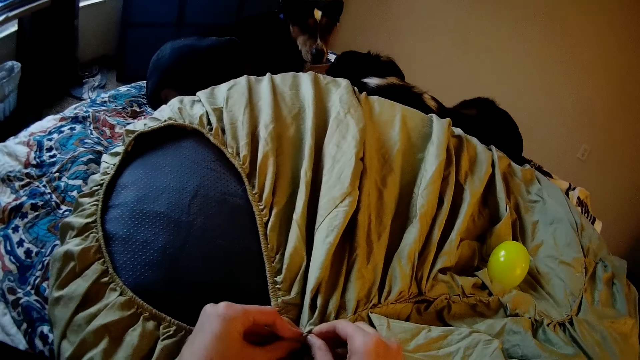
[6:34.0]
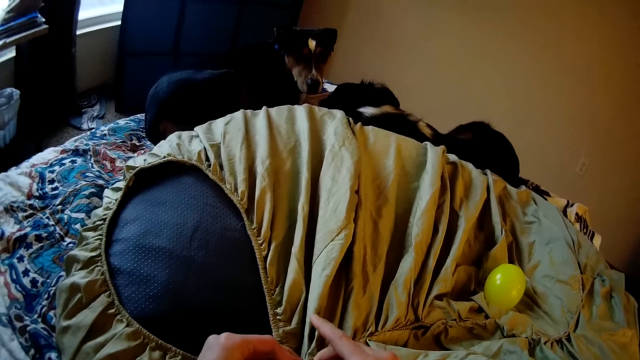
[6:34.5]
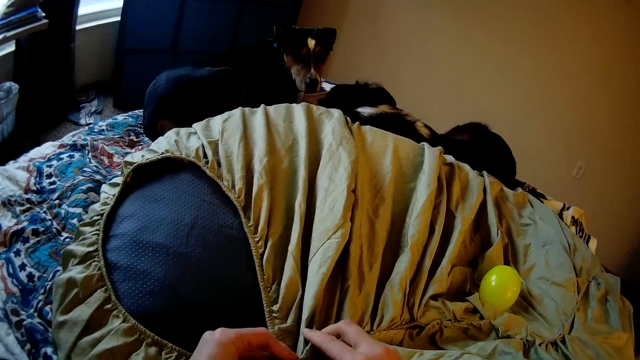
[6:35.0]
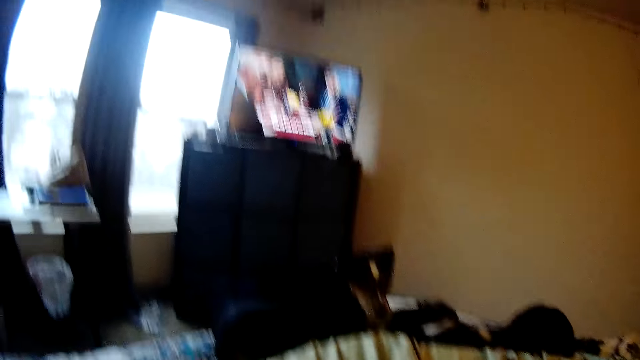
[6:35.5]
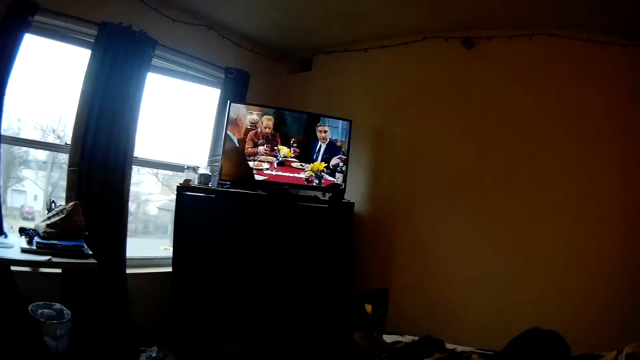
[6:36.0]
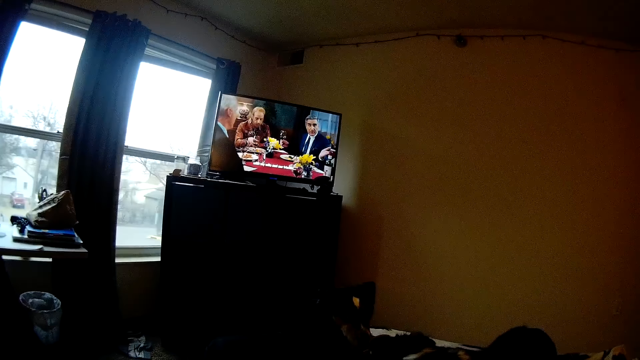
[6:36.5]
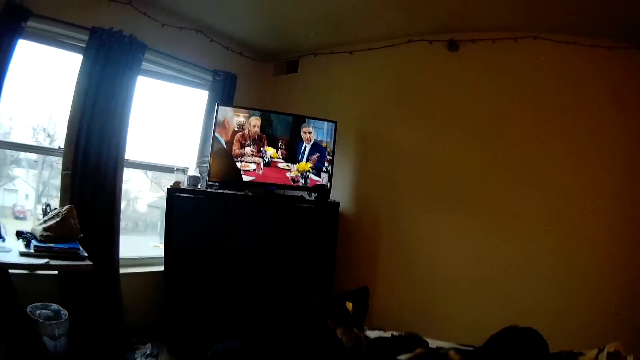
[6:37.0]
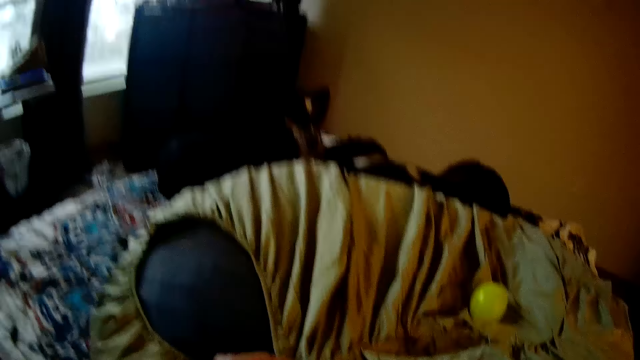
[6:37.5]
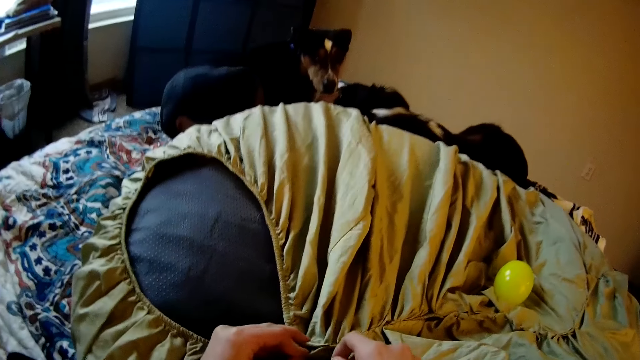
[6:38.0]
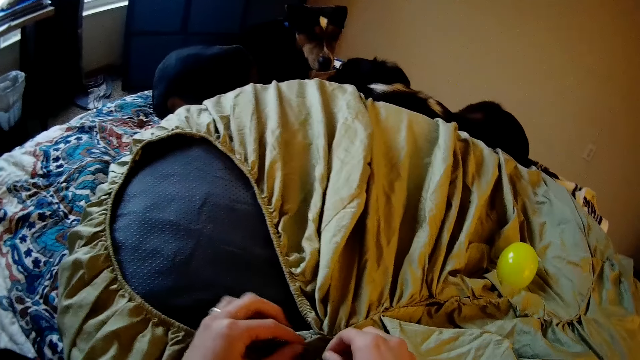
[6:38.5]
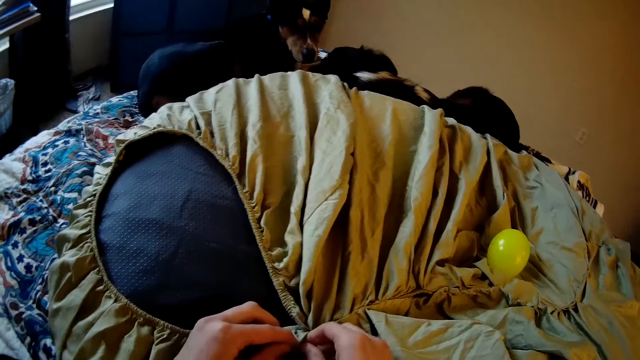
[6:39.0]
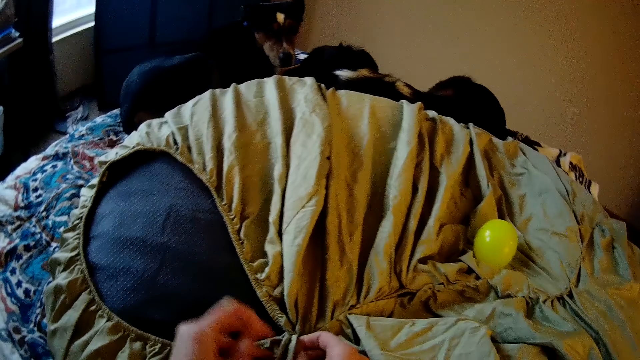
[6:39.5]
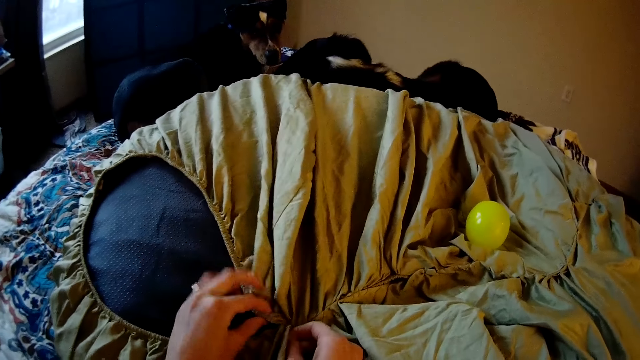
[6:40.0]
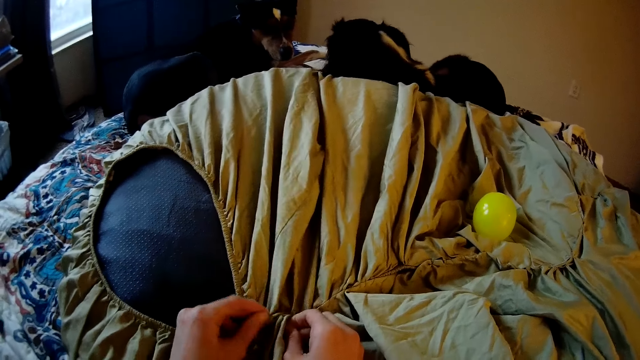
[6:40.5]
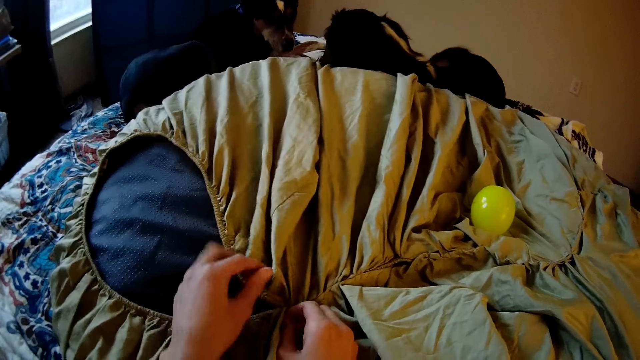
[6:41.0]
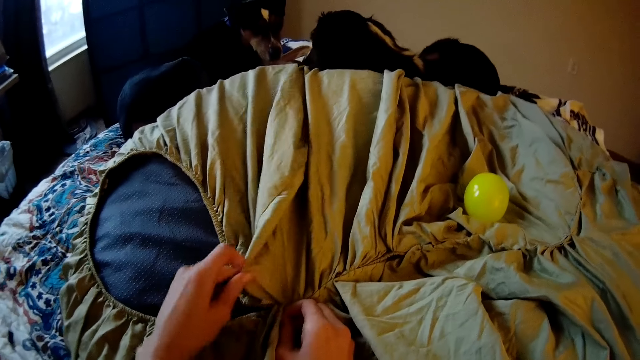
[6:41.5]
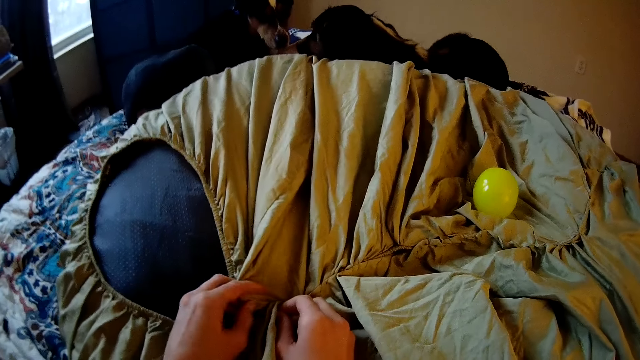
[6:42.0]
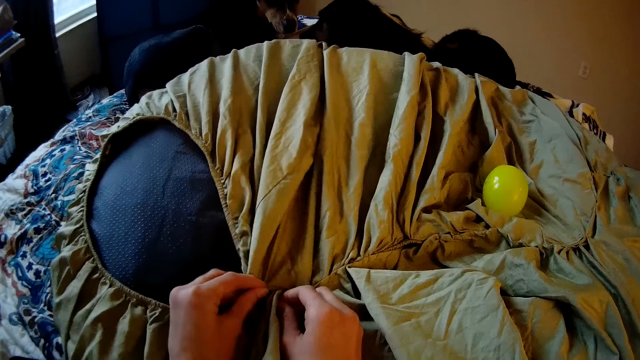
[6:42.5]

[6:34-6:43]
The camera wearer sews with her hand. She raises her head to view the TV while sewing. She turns around the room. She brings down her head. She sews with her hand.

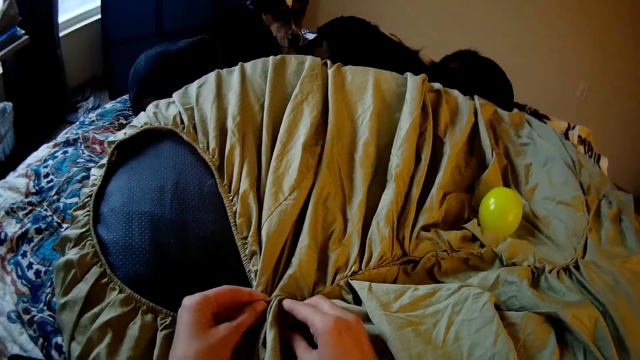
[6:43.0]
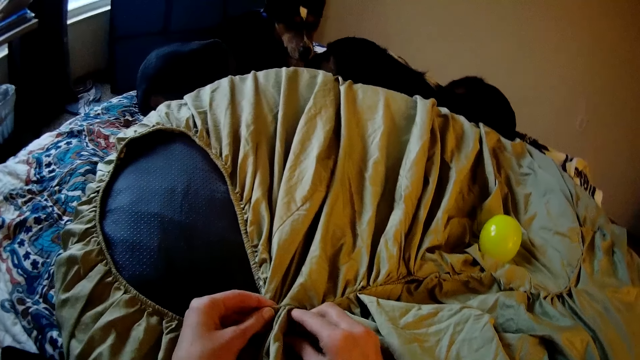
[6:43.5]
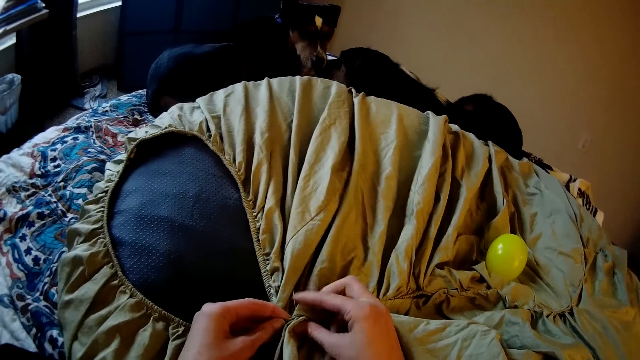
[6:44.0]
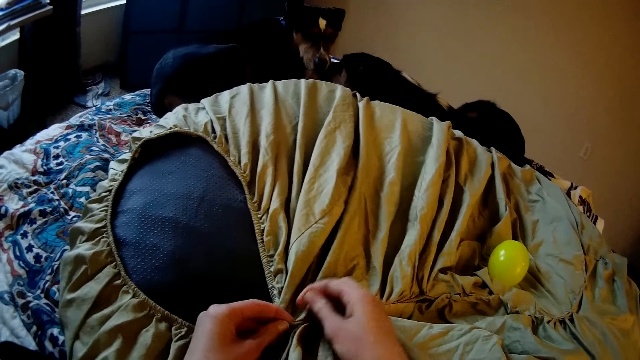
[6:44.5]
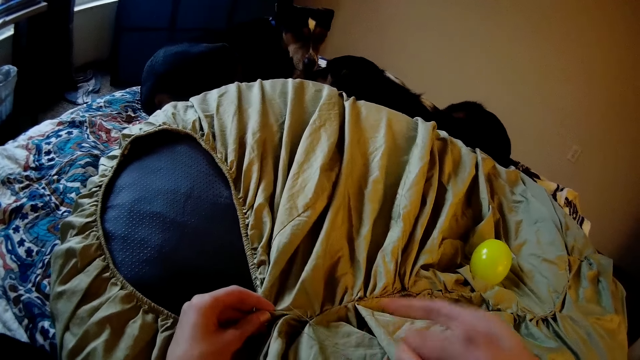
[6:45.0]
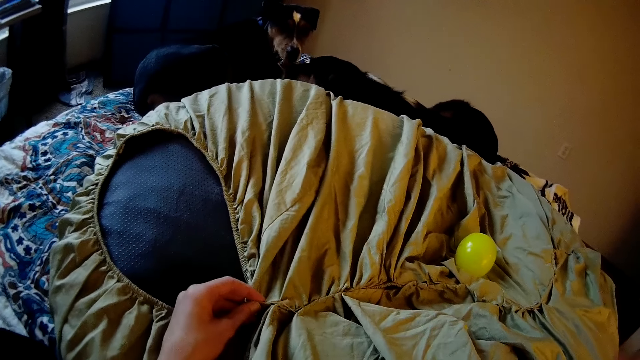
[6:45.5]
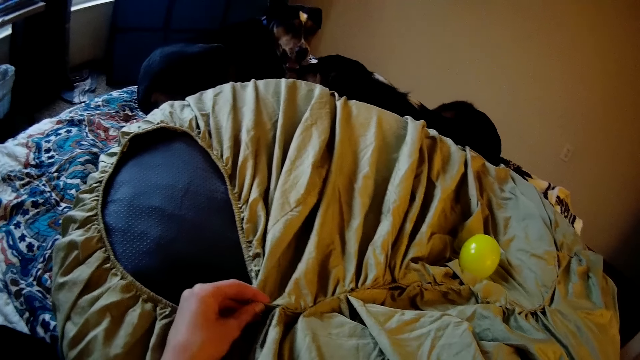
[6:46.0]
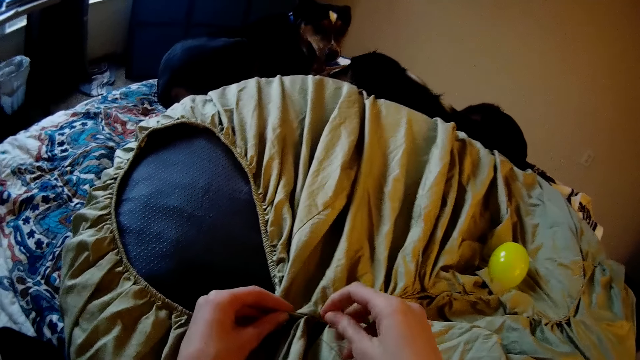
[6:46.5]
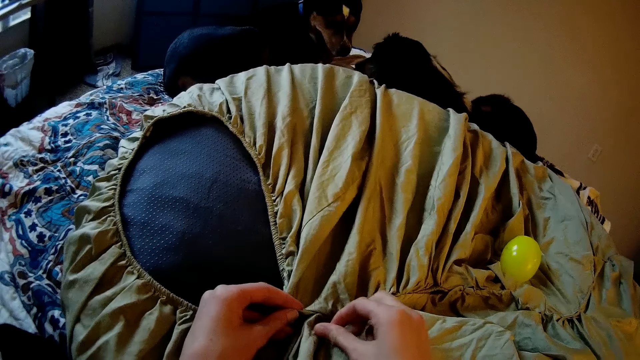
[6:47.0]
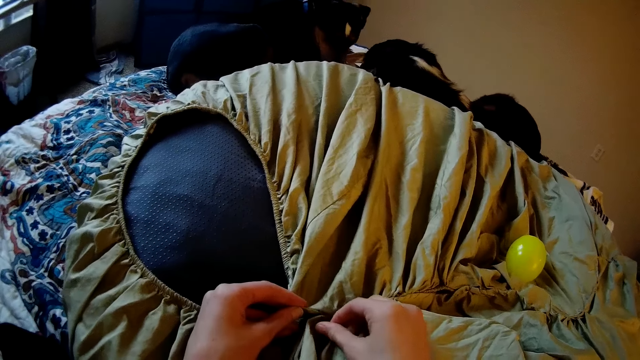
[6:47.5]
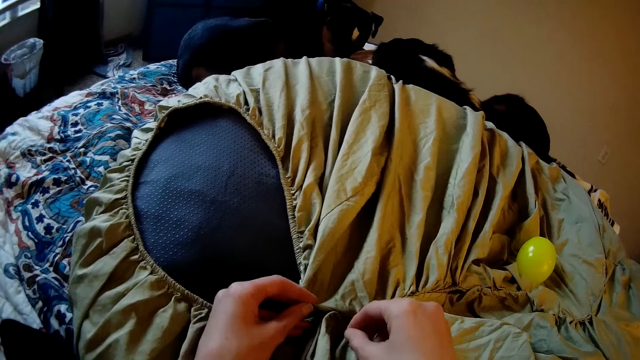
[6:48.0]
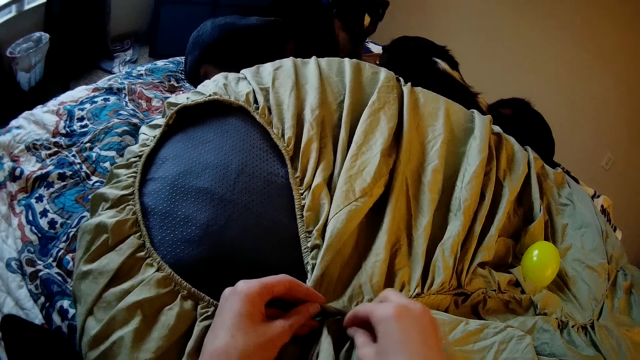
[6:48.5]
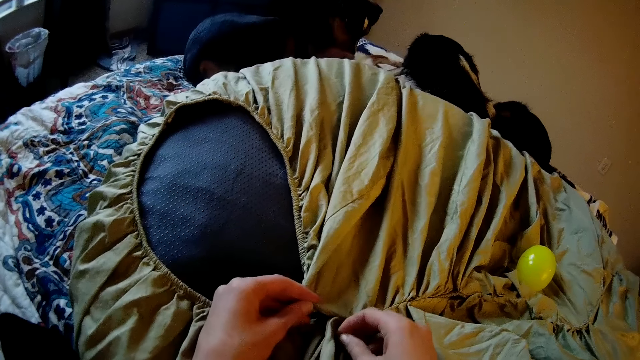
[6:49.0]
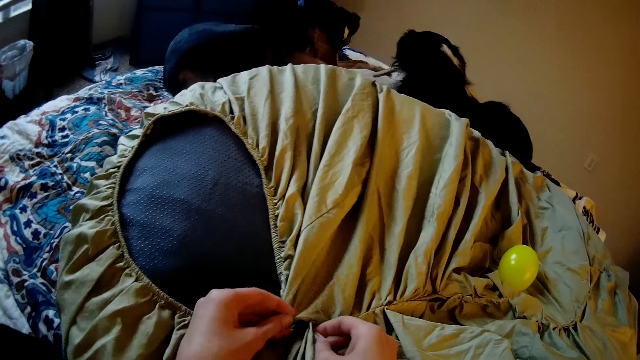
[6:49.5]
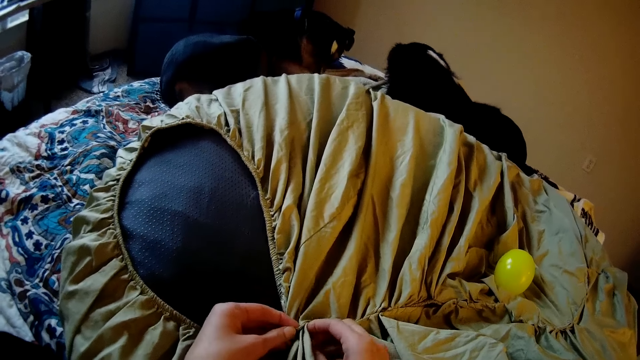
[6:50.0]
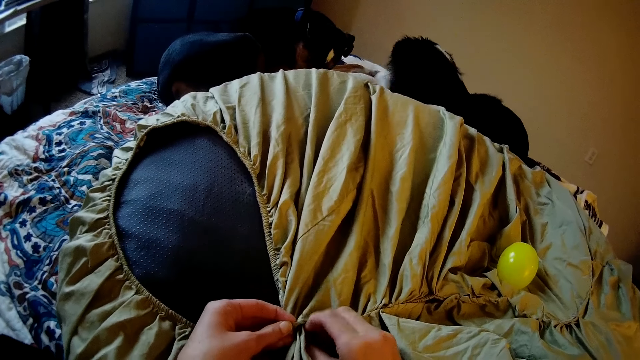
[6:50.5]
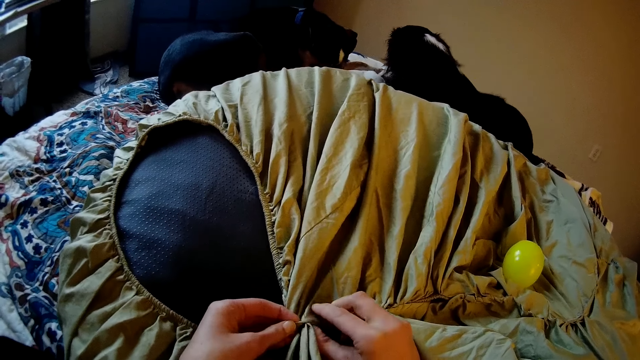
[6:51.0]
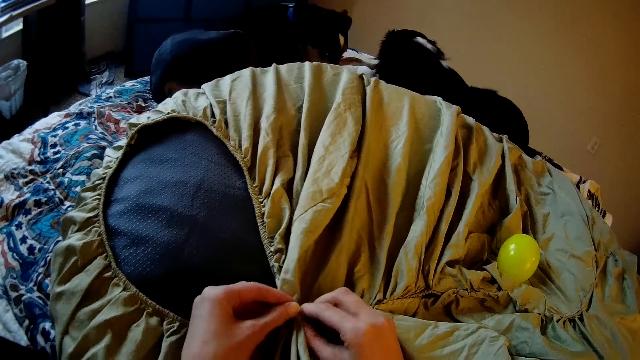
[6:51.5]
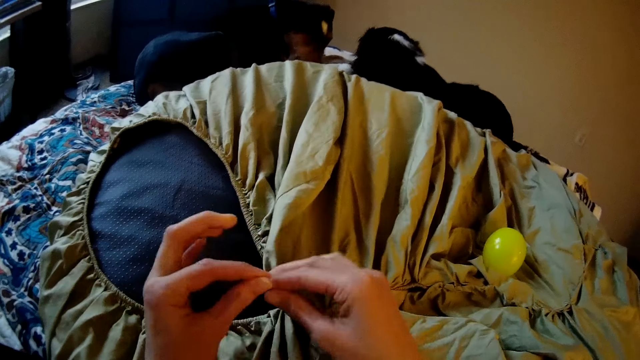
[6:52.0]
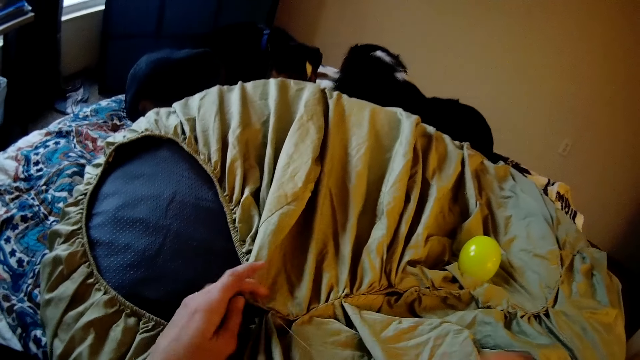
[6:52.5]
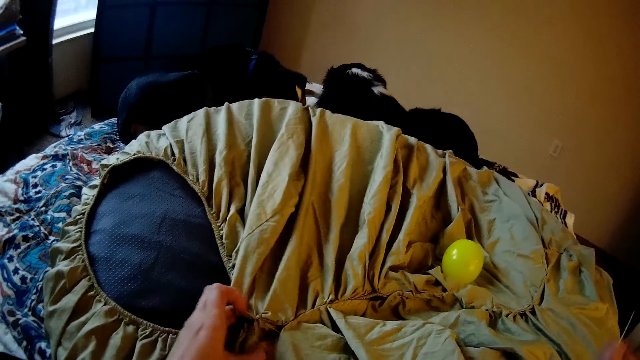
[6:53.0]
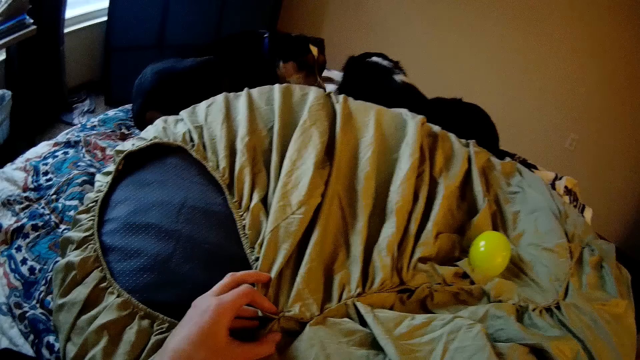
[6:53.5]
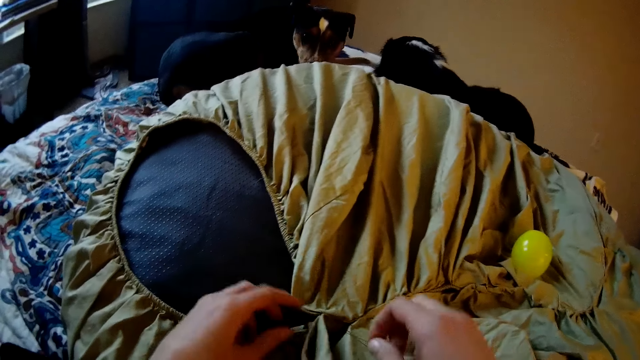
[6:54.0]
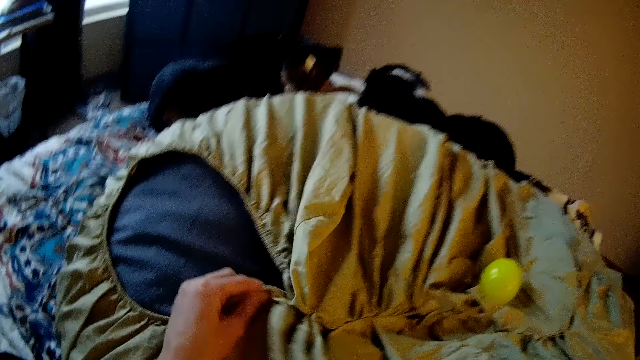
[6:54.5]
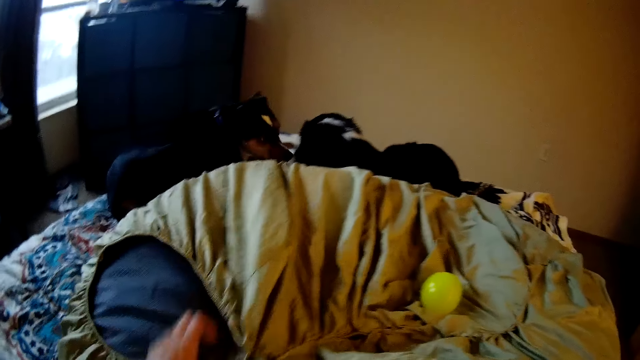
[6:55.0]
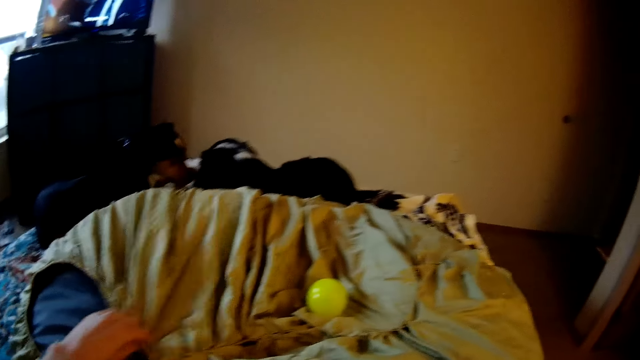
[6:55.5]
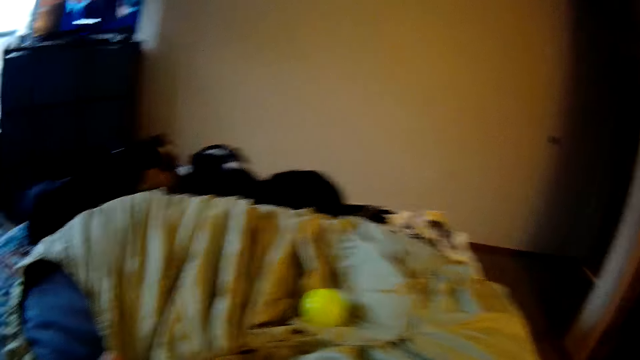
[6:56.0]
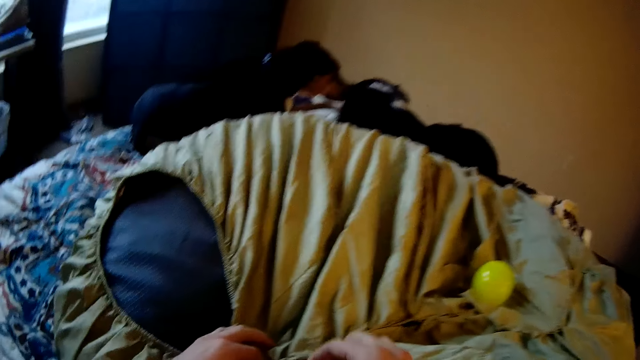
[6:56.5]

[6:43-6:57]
The camera wearer pulls a thread on the cloth. She sews with her hand. She pulls a thread on the cloth. She moves the cloth.
